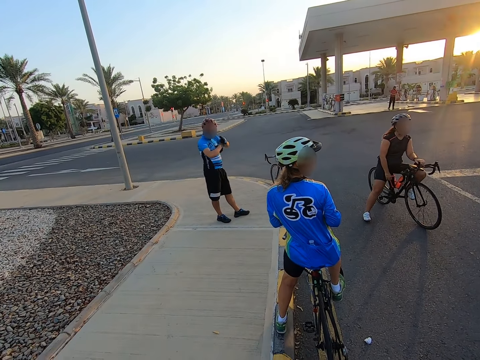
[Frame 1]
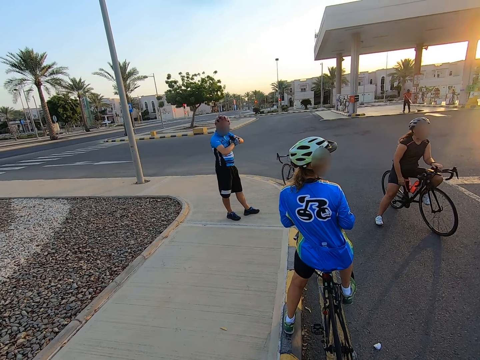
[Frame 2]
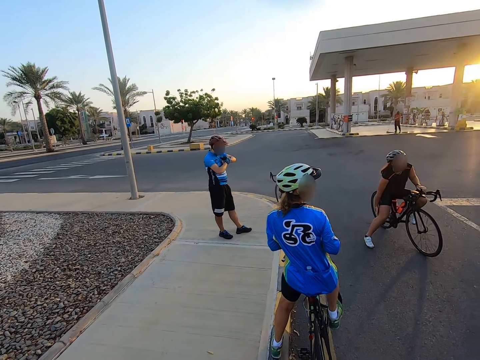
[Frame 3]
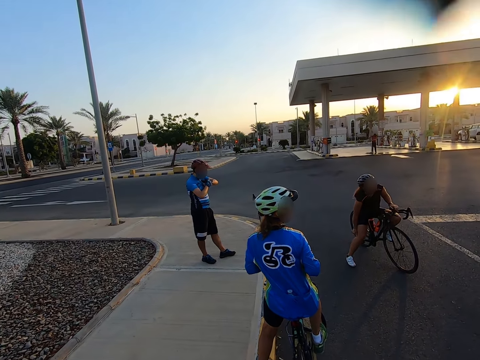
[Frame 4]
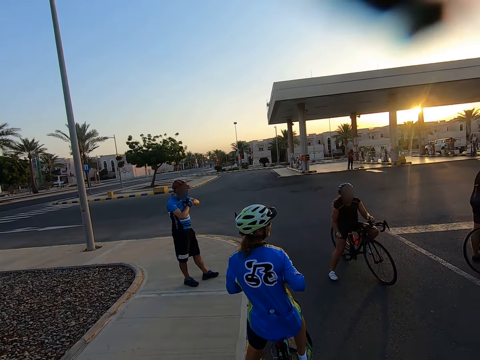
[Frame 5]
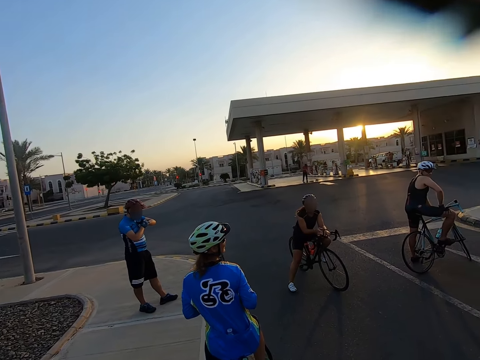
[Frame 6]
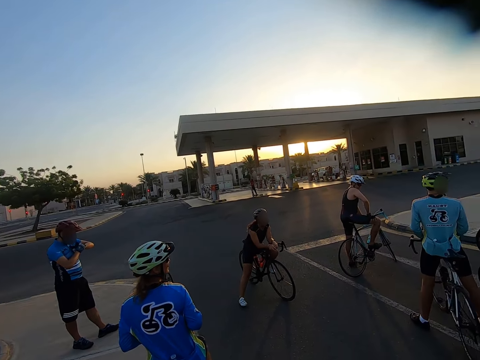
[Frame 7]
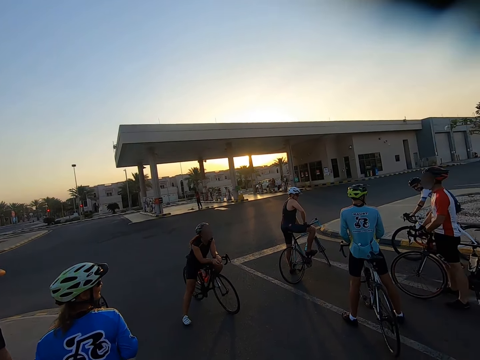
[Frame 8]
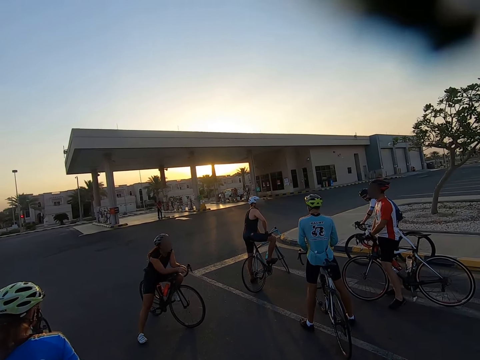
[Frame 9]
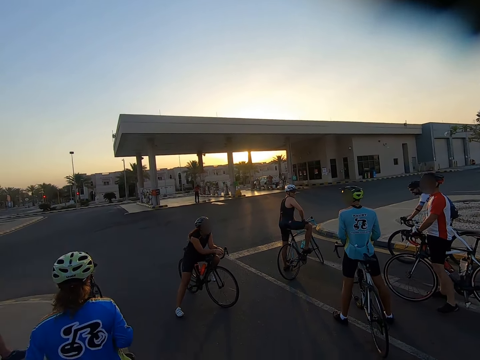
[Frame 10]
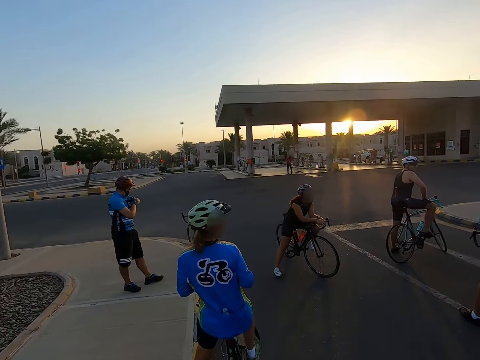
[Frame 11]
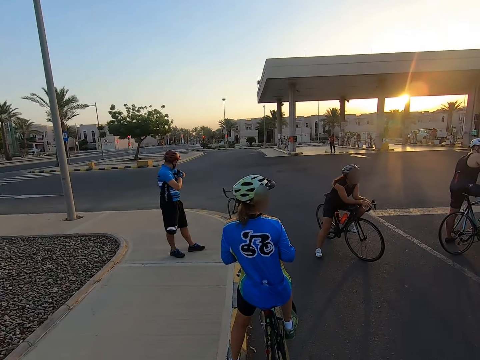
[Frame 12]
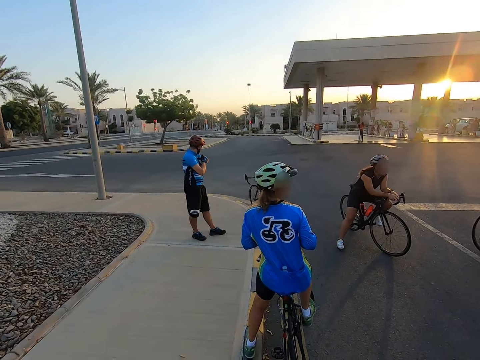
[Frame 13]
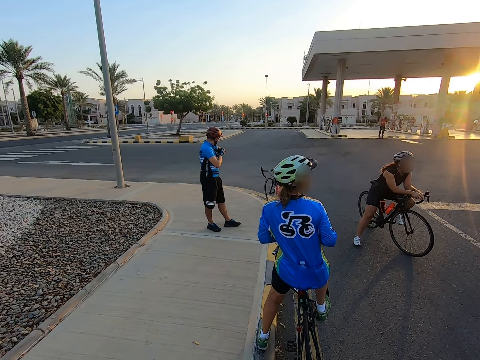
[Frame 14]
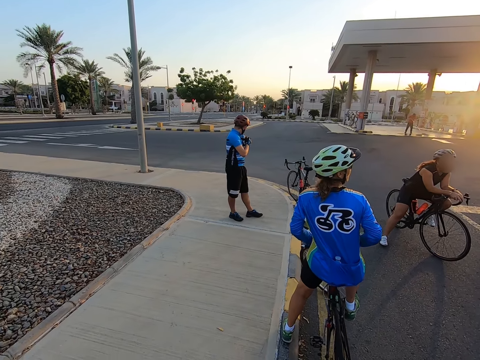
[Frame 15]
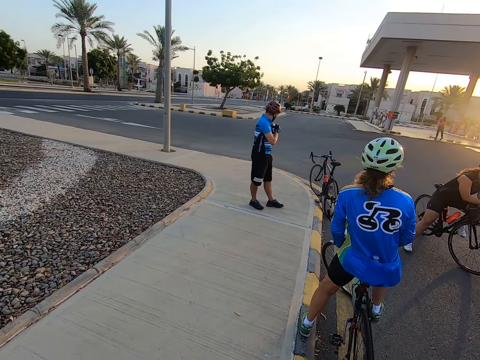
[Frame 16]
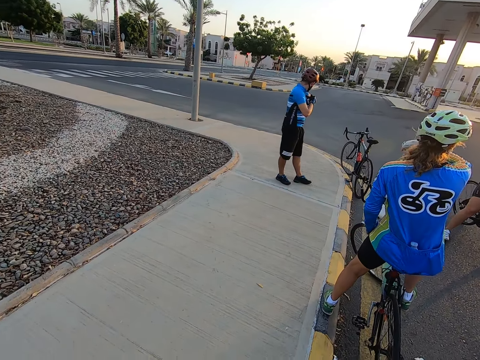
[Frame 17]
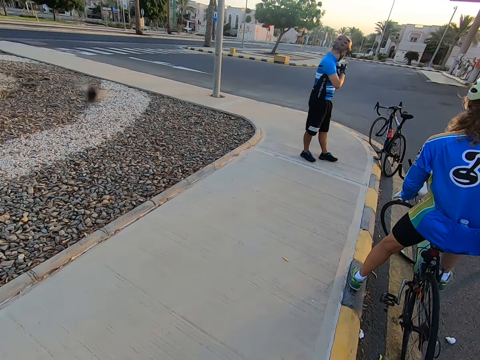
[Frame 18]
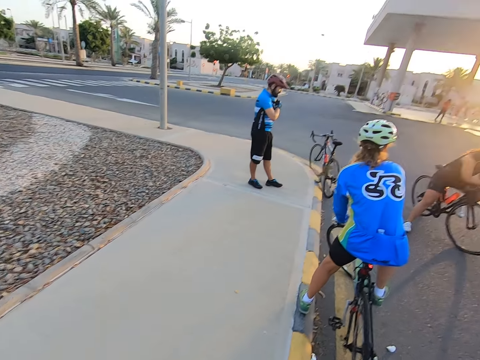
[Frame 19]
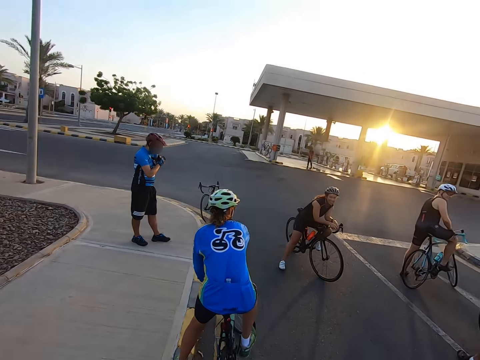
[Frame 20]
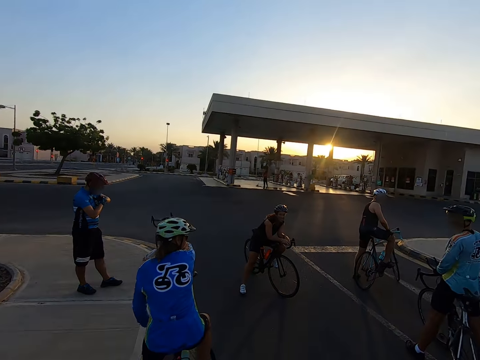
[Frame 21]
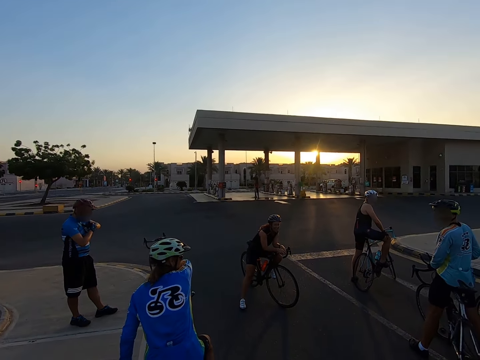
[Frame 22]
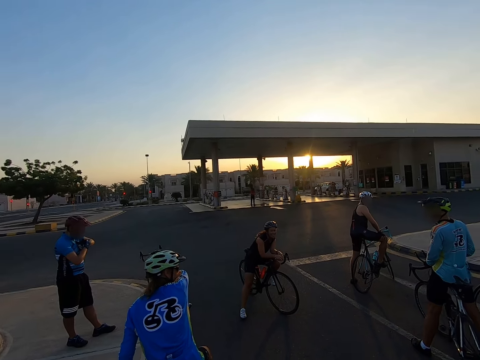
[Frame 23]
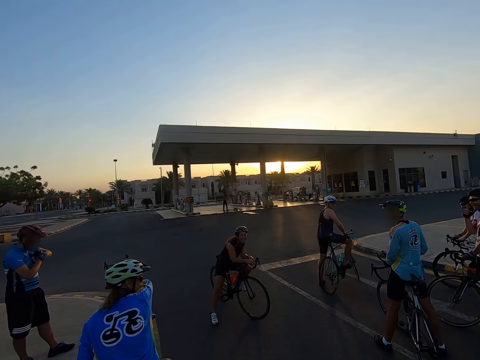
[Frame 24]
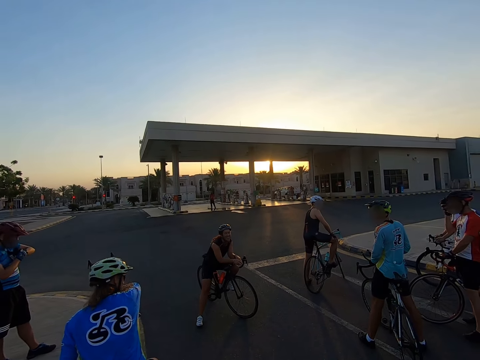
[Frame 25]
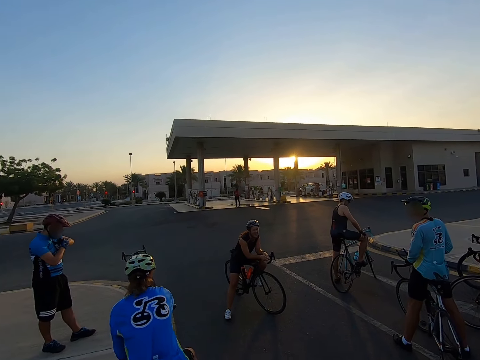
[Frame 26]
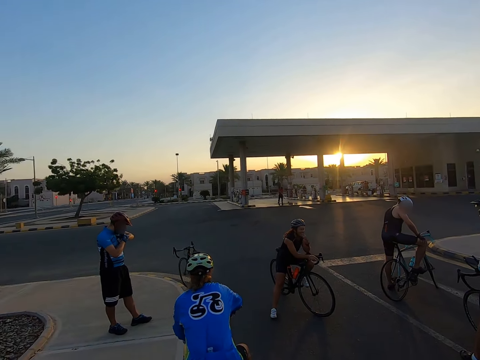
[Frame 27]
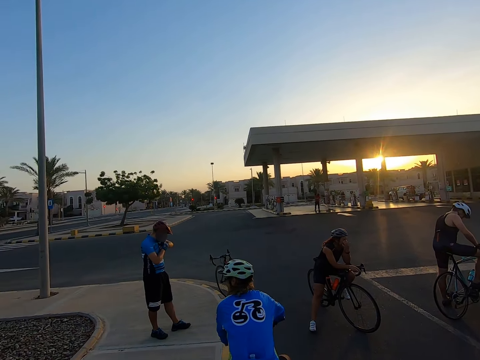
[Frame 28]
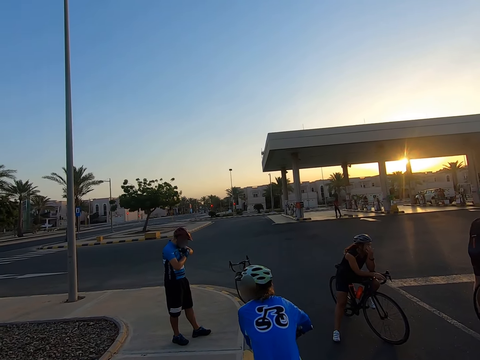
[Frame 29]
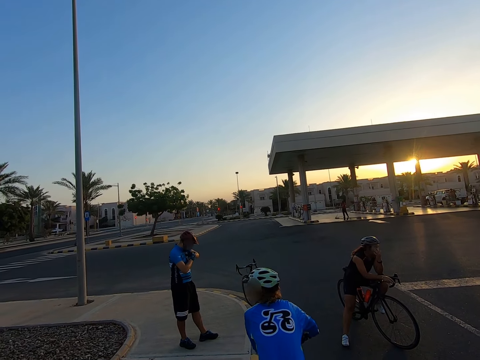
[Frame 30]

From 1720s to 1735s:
A woman wipes her face.

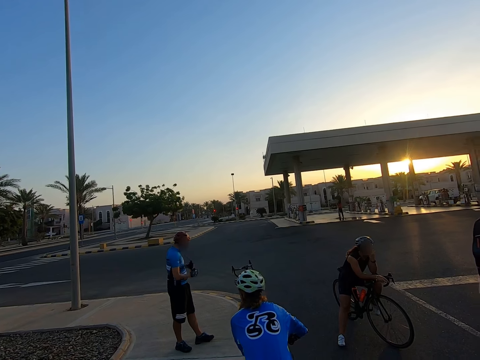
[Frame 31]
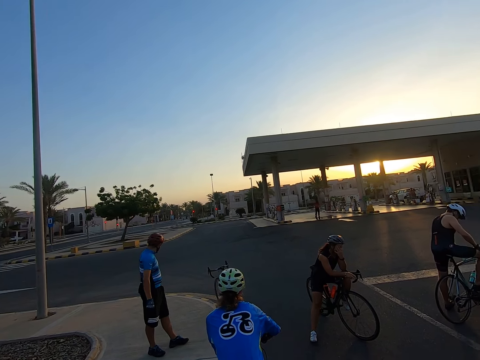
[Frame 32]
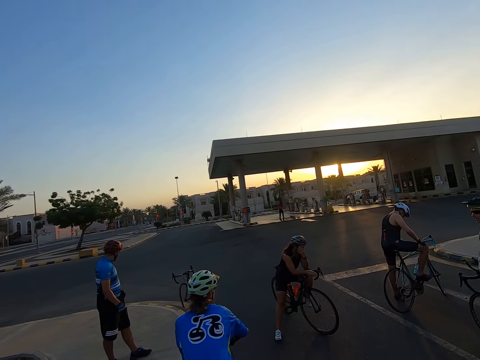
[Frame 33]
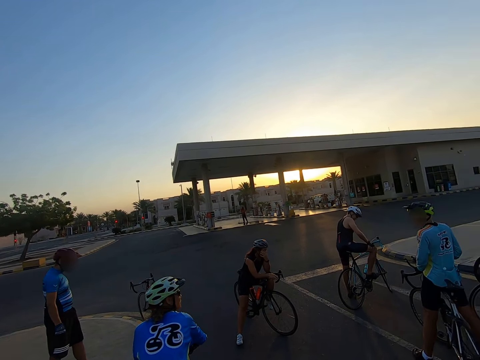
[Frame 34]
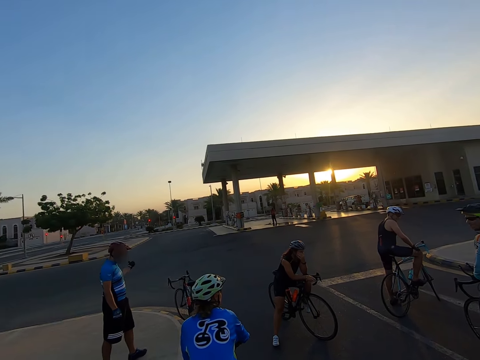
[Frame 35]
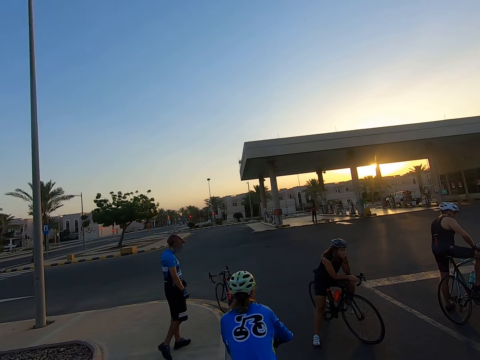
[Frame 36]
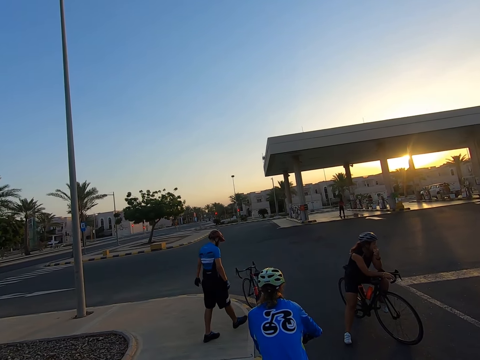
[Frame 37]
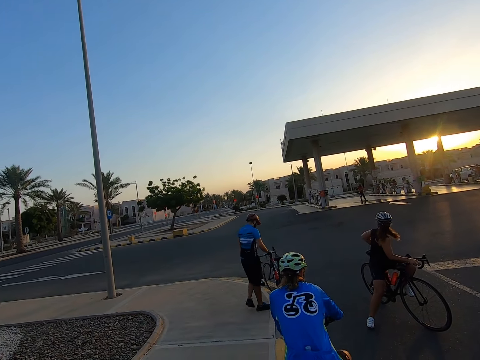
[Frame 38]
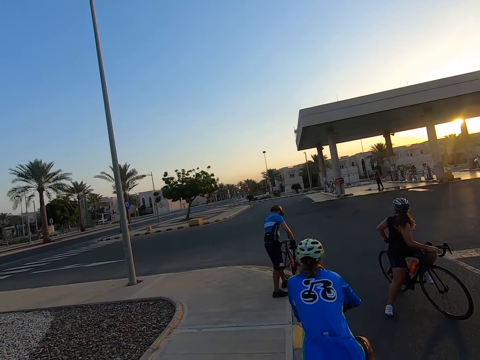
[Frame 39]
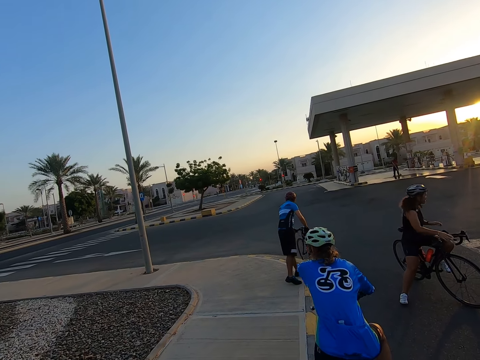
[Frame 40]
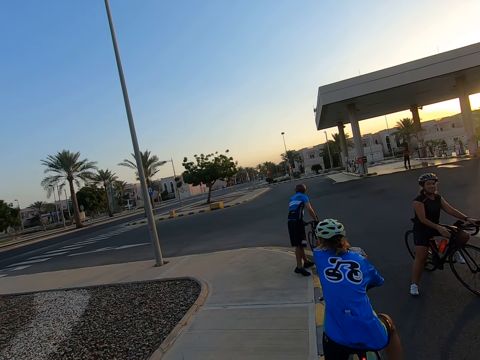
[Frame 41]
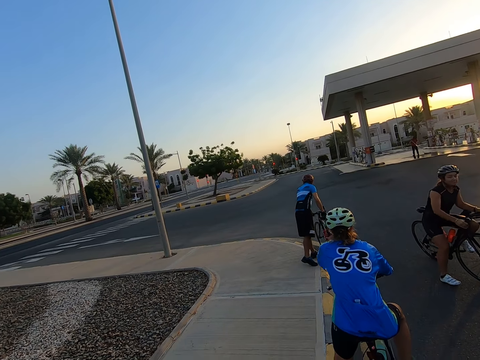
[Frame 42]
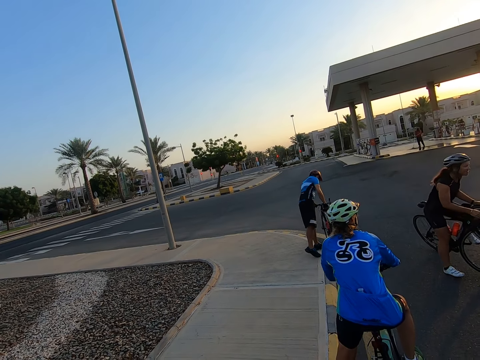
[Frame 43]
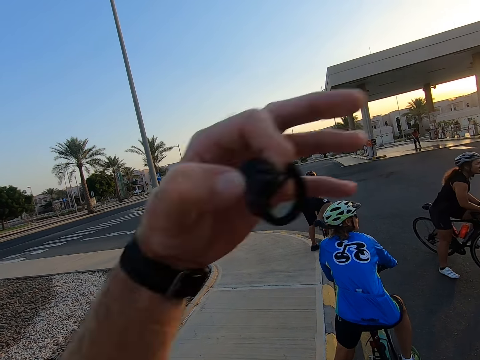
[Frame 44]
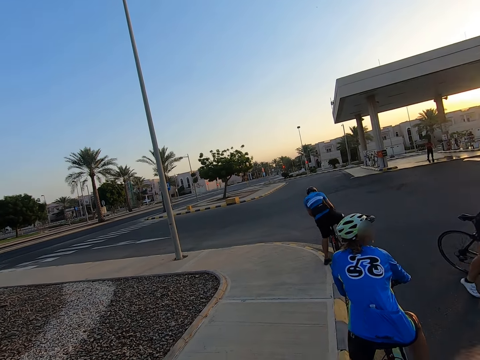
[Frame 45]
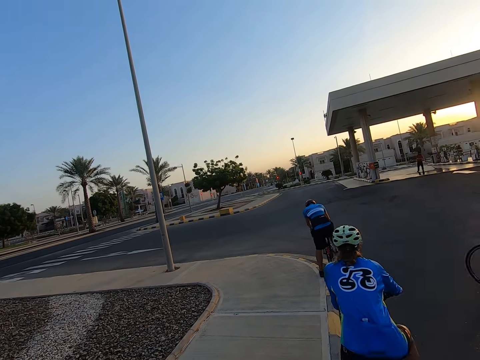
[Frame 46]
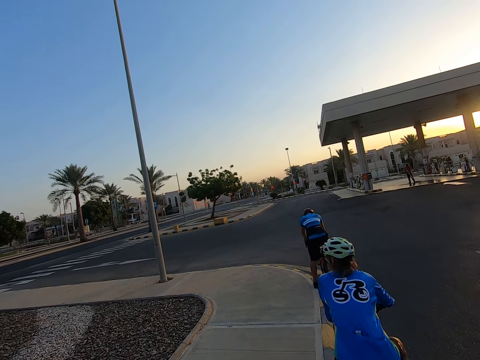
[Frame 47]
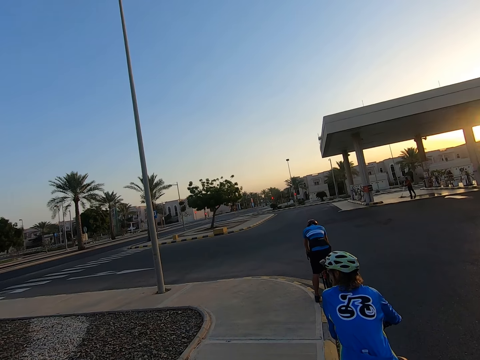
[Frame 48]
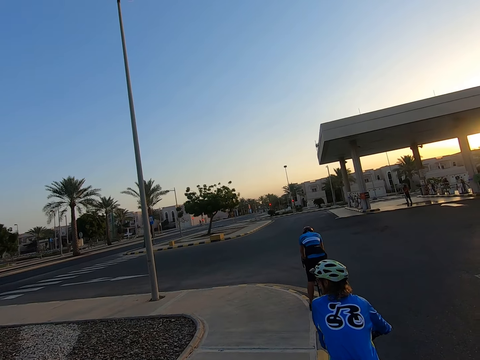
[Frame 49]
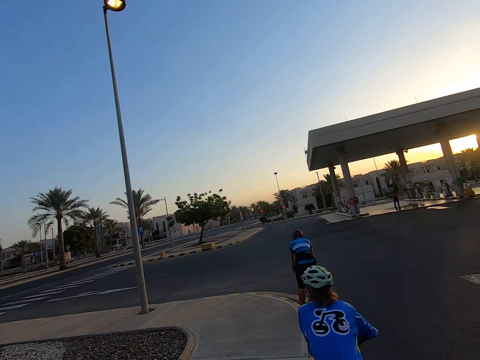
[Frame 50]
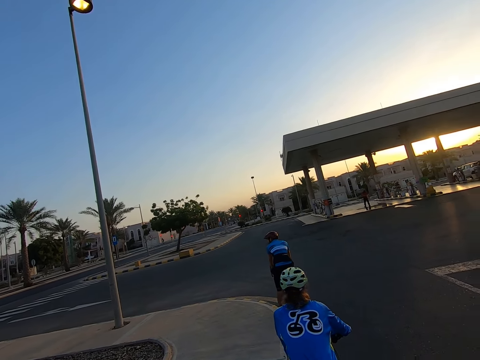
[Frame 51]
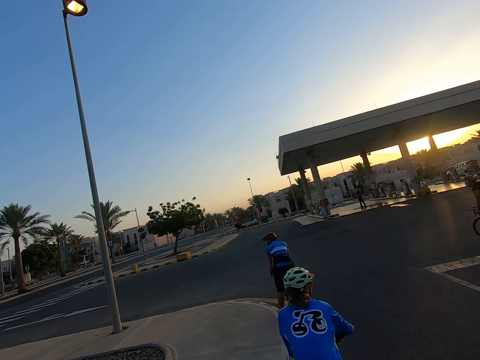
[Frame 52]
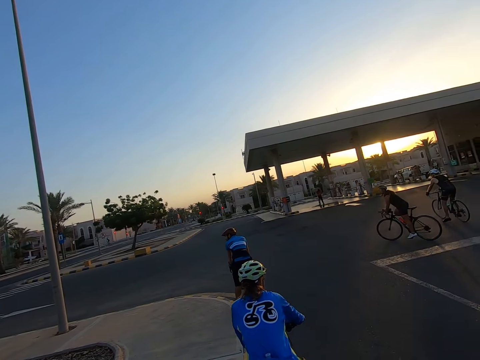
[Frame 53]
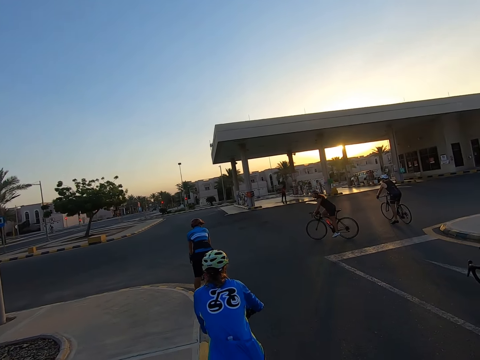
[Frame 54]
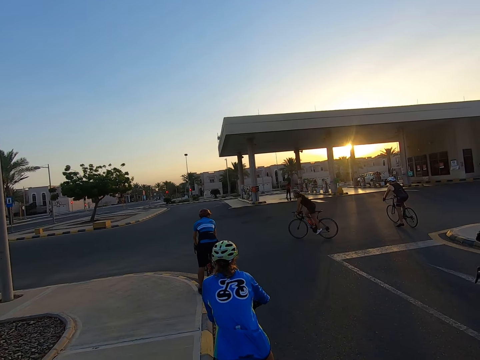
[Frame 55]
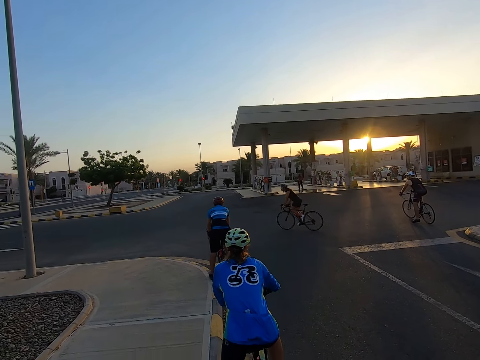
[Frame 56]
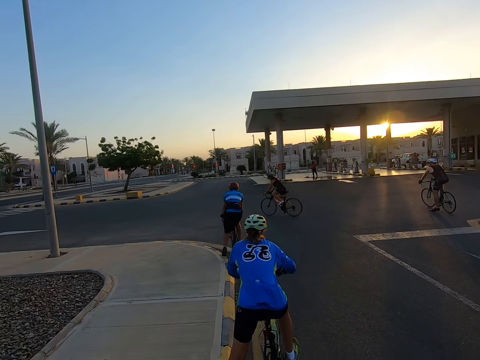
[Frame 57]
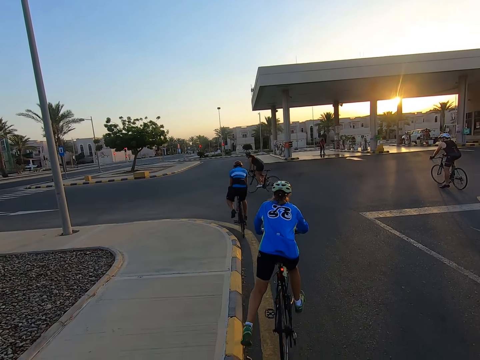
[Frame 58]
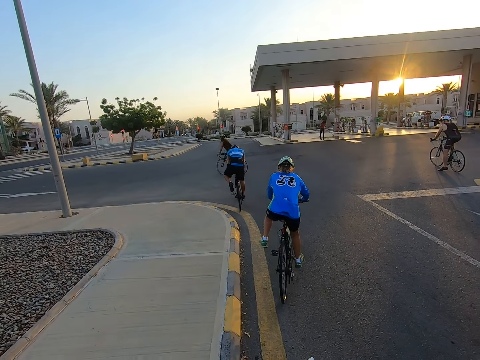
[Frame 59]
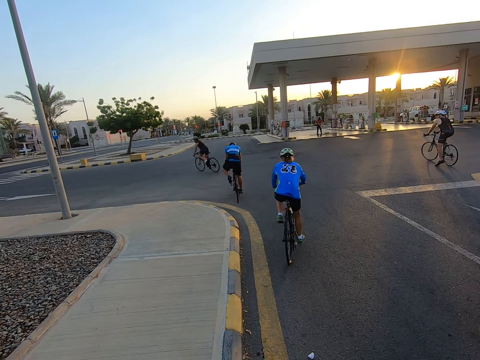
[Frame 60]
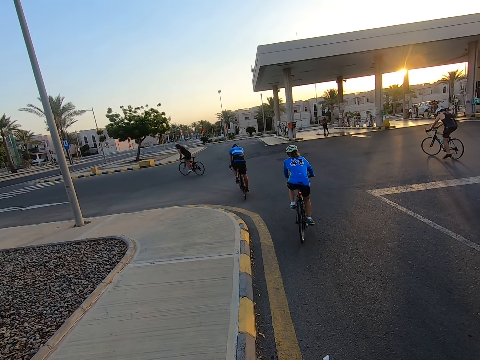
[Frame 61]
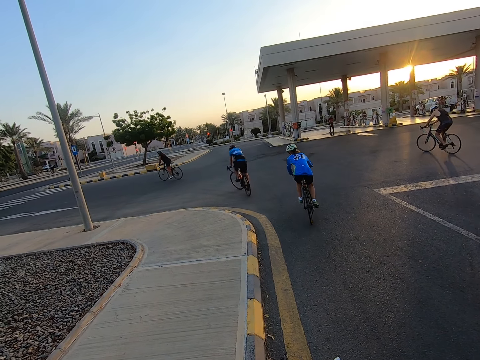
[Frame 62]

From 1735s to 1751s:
A man gets on the bicycle. The camera wearer makes a gesture with the left hand. A woman rides a bicycle on the road. Another woman rides a bicycle on the road. The man rides a bicycle on the road.
